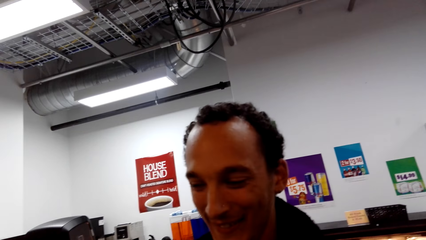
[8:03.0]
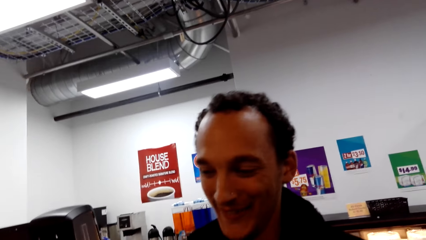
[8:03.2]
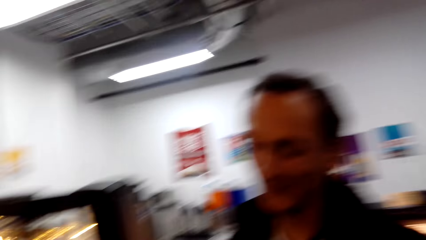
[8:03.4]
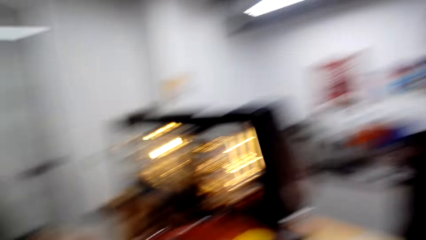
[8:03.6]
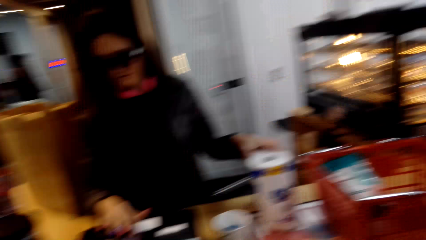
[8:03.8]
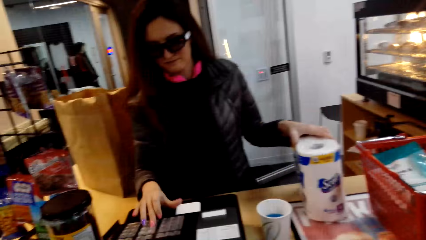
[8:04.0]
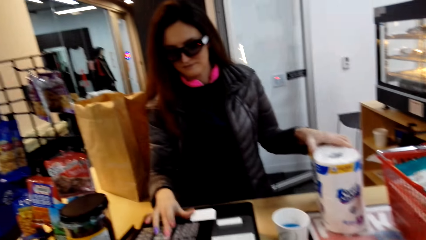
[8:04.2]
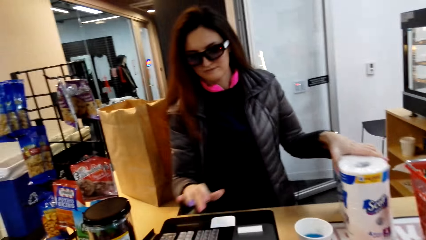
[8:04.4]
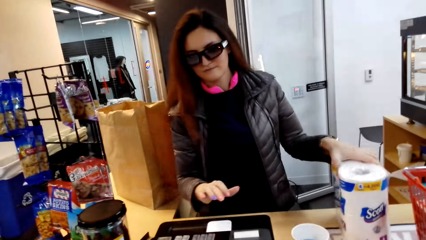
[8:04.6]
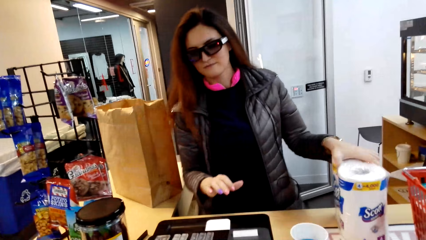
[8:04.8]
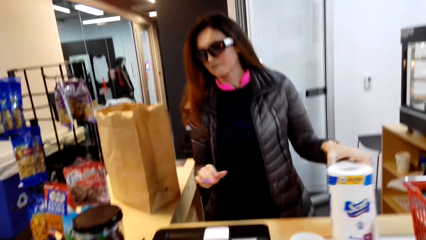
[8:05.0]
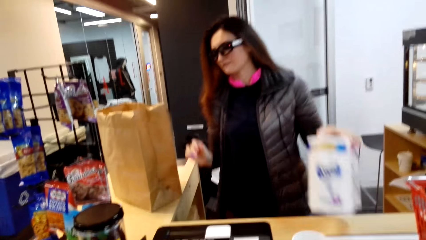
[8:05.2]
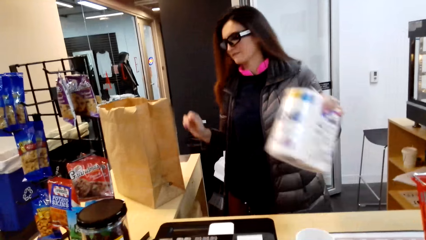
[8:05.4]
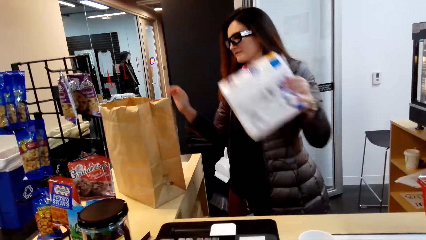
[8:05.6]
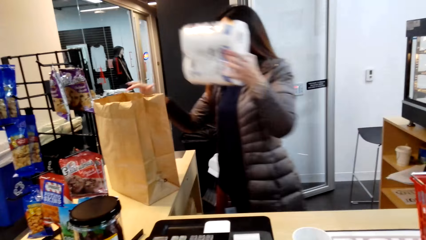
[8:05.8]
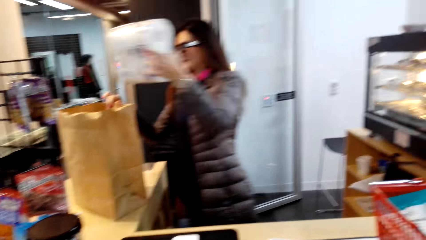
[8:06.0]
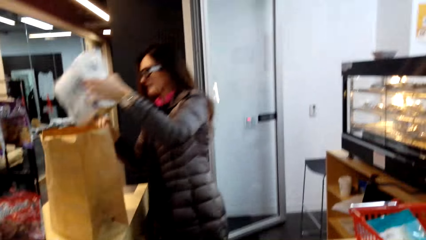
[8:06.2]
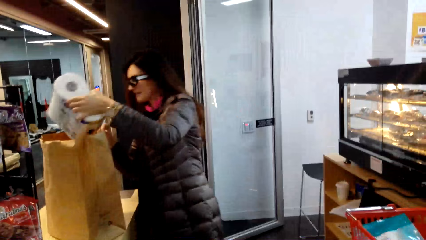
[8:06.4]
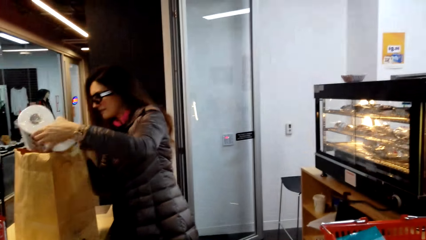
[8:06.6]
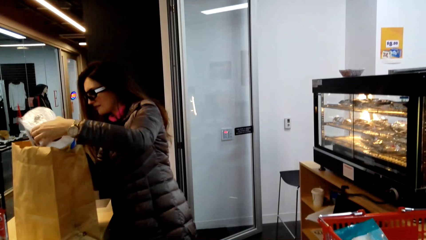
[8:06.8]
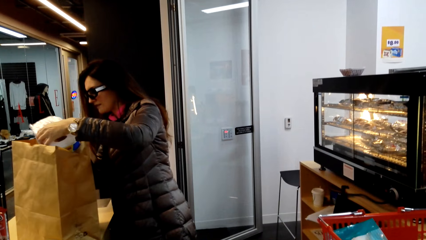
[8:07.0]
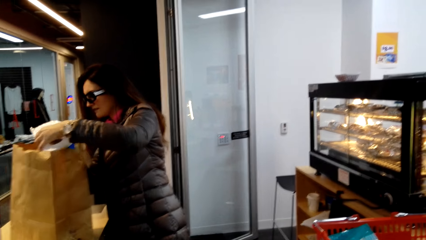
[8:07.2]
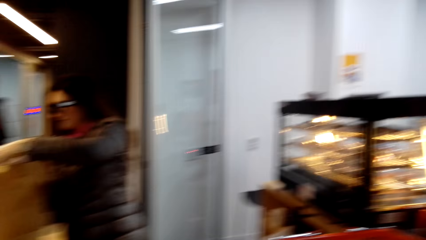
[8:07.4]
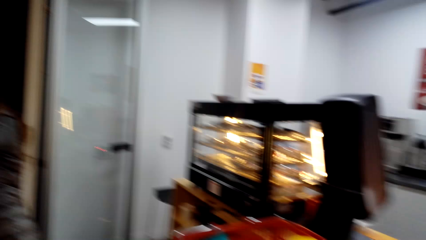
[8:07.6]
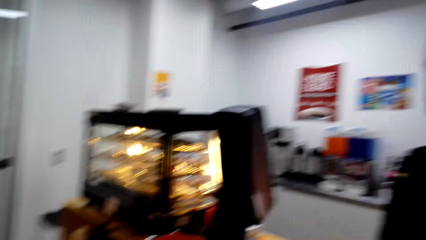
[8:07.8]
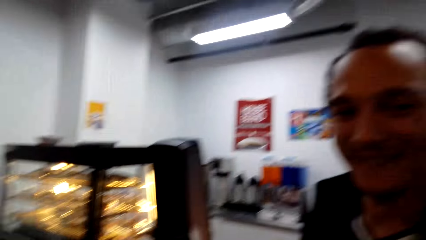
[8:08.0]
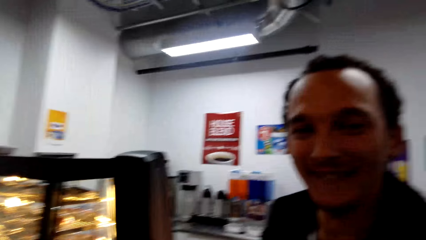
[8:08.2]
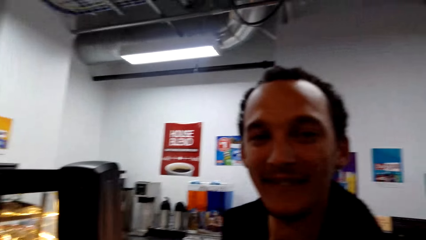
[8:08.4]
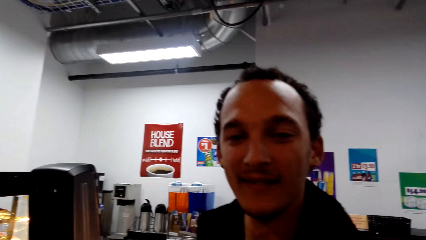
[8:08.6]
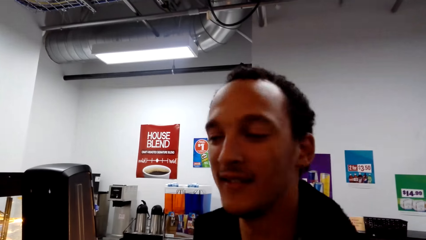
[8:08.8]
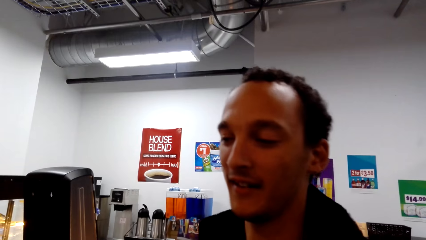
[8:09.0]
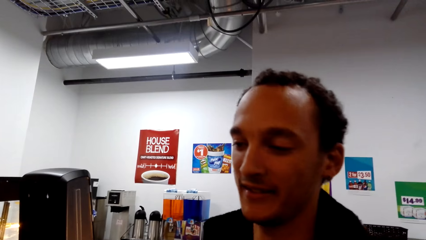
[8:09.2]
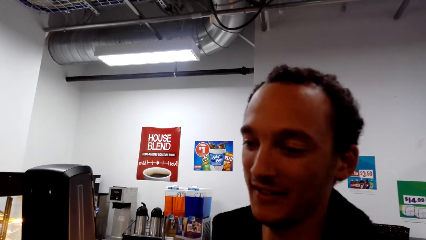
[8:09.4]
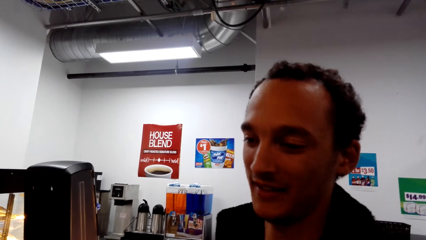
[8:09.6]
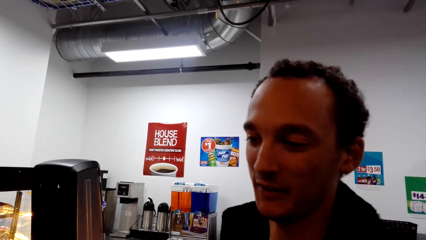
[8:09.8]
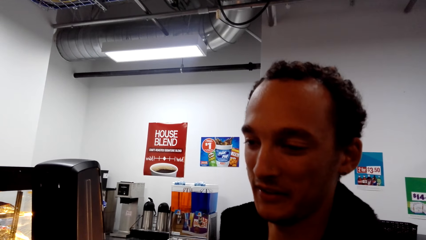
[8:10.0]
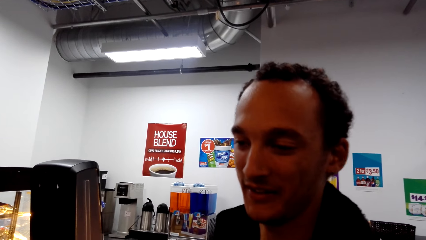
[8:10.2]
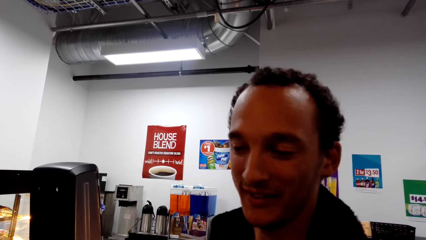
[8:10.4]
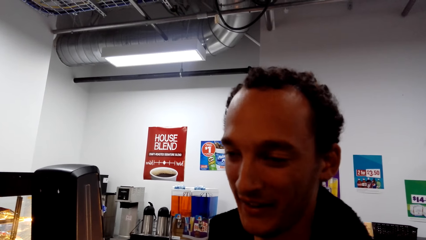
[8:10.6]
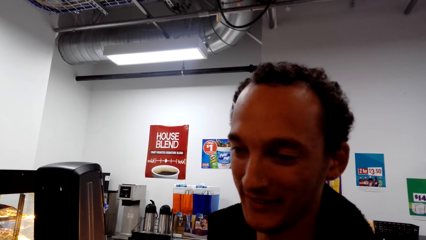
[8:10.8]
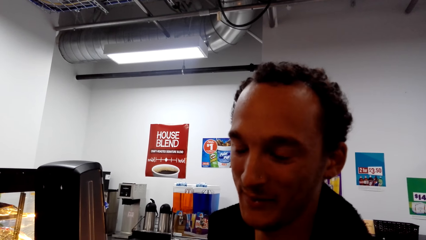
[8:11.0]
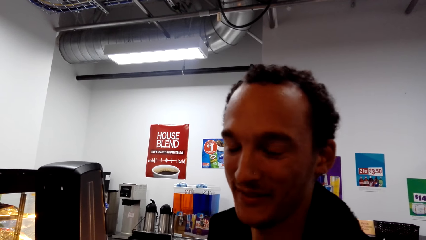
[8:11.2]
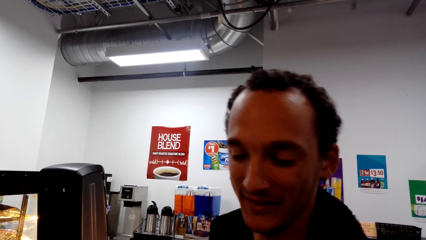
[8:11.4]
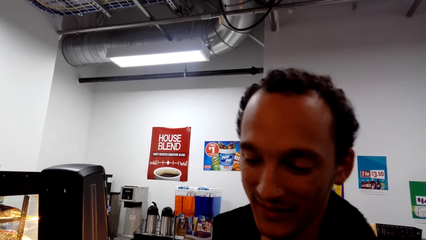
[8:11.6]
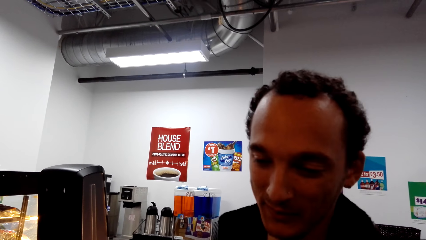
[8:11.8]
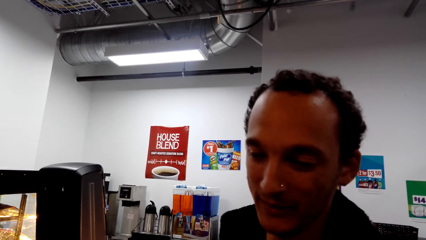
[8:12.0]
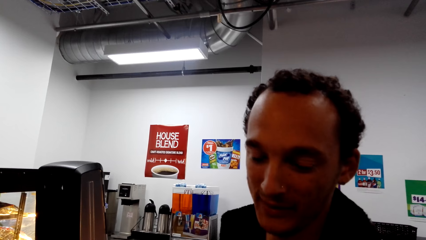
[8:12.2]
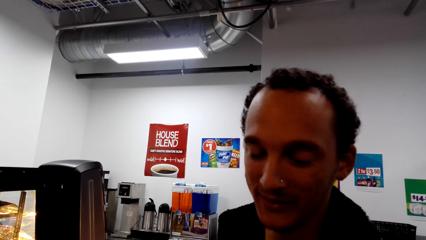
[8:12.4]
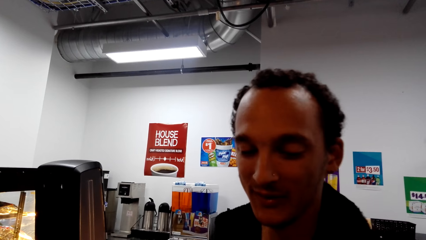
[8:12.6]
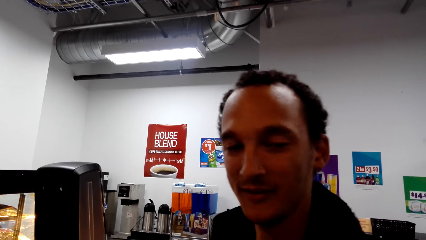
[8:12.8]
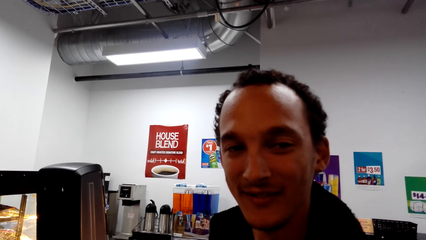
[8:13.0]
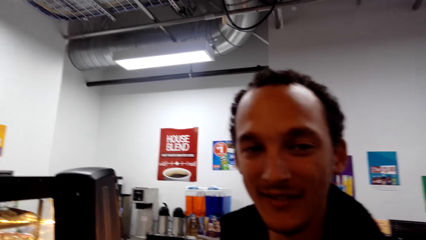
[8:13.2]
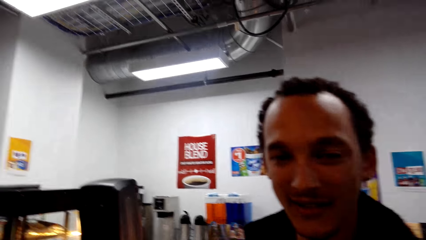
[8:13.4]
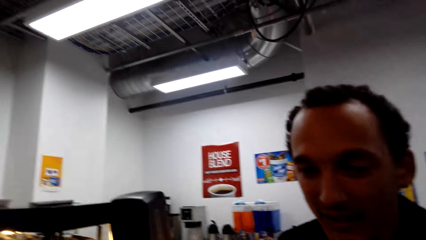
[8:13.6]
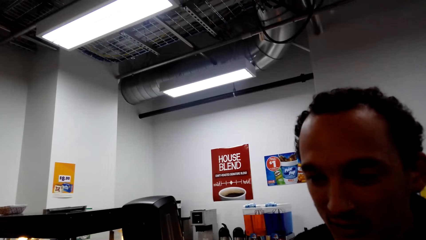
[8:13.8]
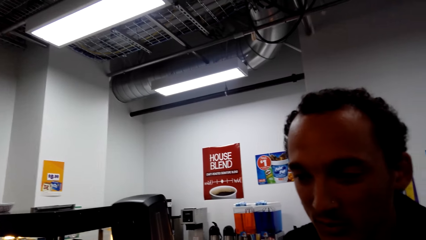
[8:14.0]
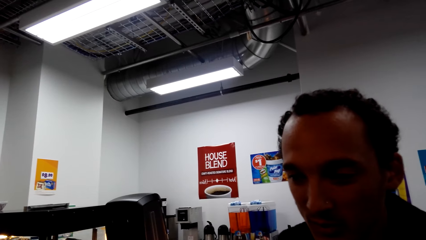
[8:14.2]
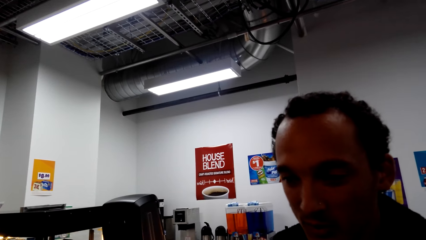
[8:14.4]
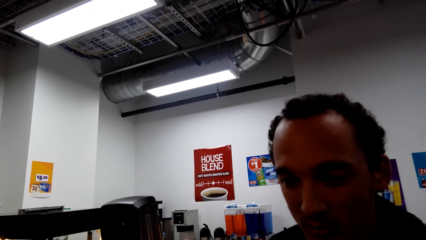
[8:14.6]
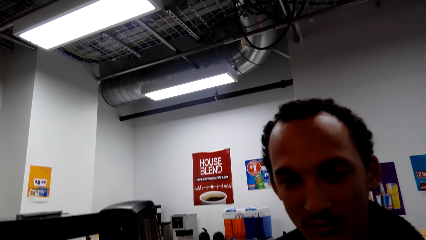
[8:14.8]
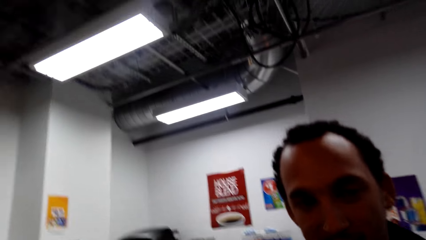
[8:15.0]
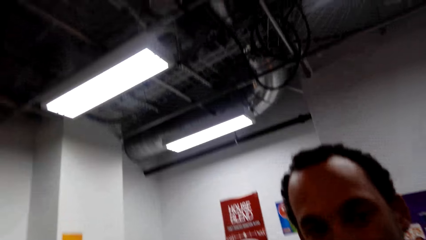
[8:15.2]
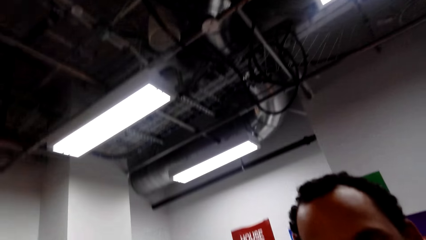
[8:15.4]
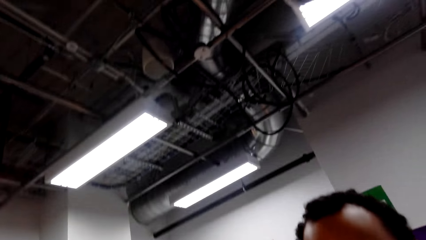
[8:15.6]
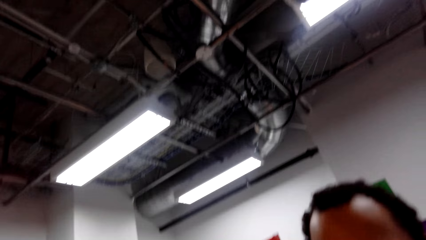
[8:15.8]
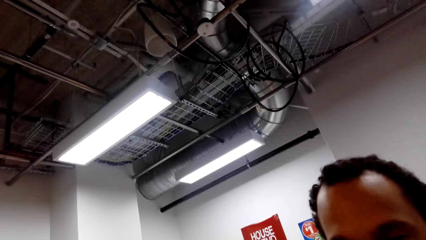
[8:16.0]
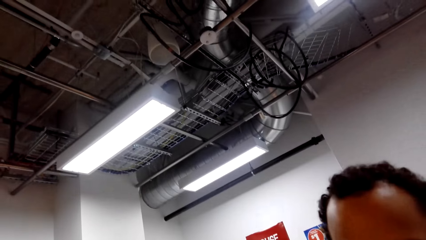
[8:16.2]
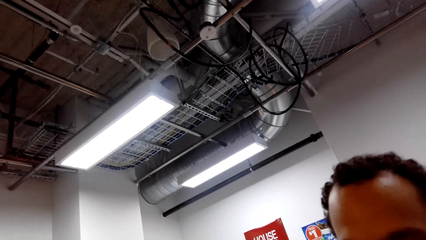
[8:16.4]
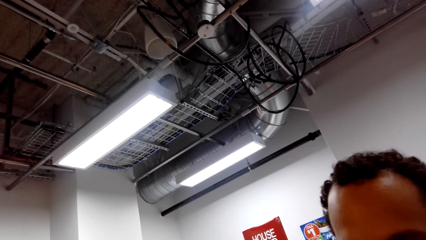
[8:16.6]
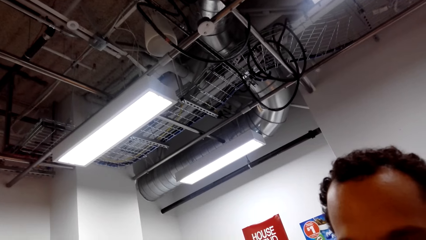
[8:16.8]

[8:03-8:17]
The camera wearer puts the napkin in the shopping bag. A lady puts the tissue in the shopping bag. The camera wearer talks to a man. The man talks to the camera wearer. The camera wearer talks to the man.

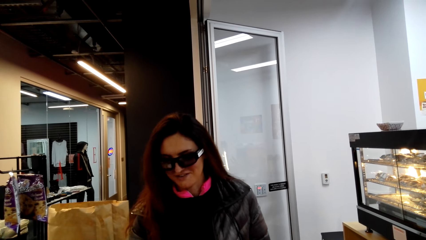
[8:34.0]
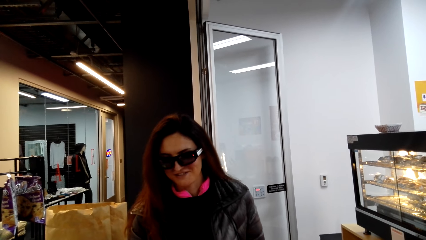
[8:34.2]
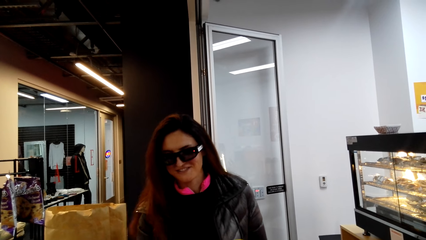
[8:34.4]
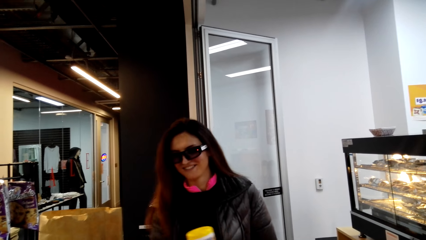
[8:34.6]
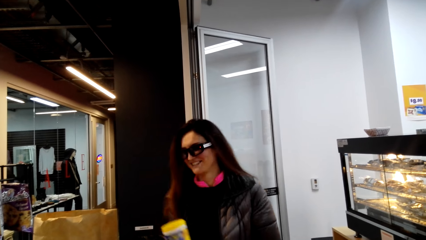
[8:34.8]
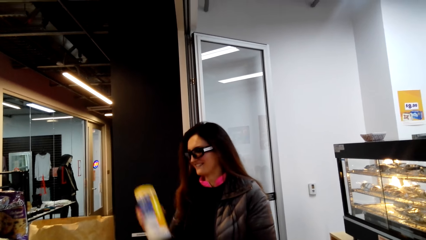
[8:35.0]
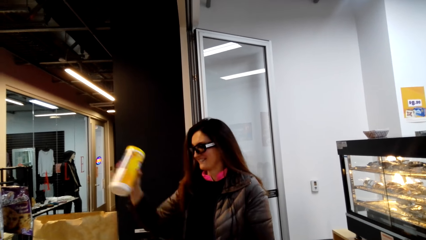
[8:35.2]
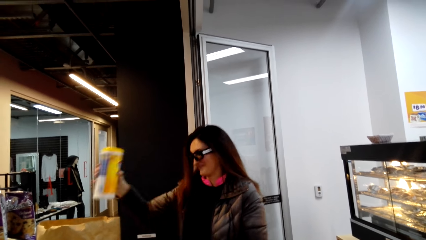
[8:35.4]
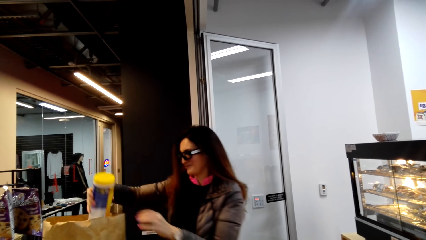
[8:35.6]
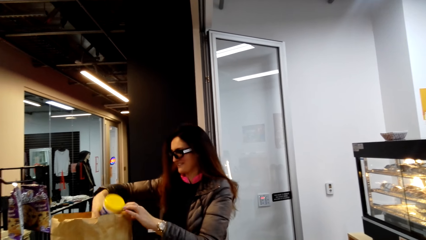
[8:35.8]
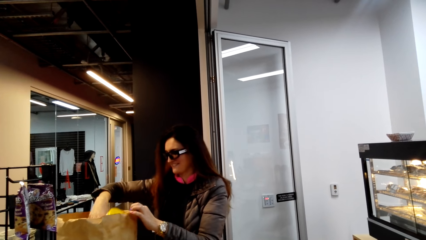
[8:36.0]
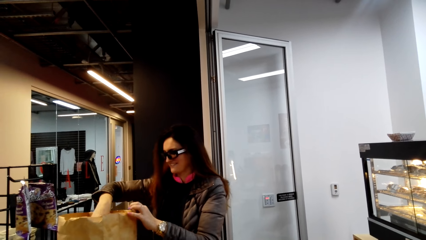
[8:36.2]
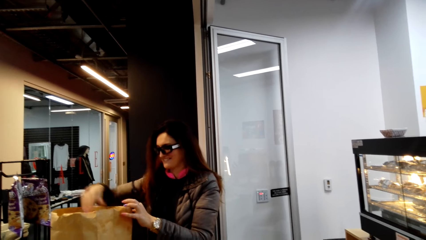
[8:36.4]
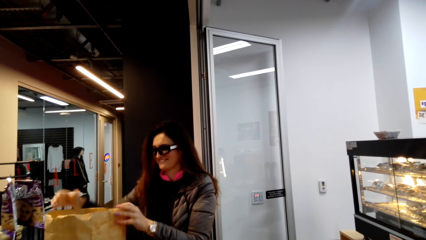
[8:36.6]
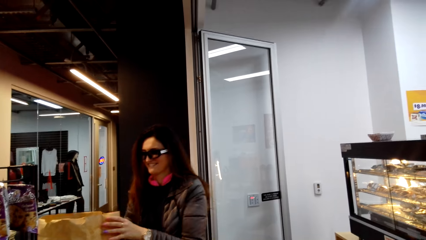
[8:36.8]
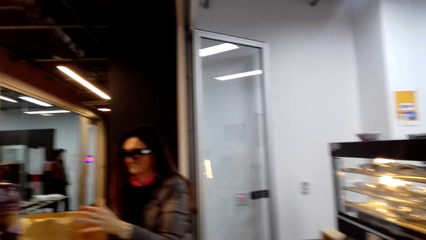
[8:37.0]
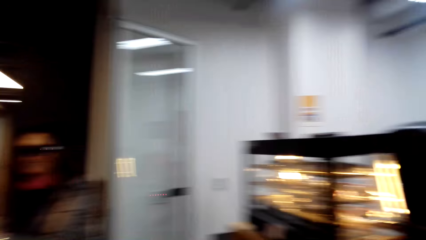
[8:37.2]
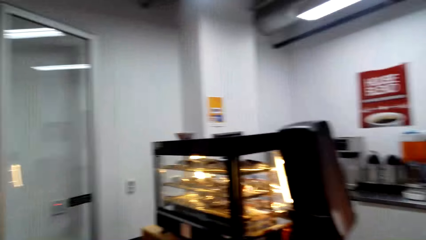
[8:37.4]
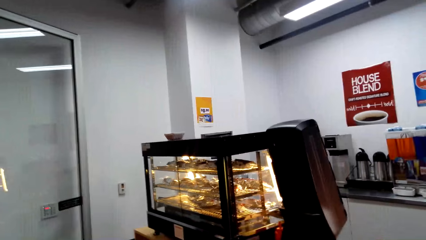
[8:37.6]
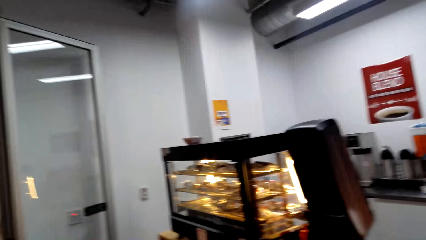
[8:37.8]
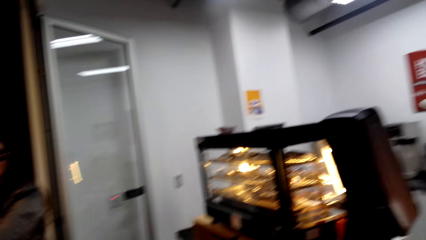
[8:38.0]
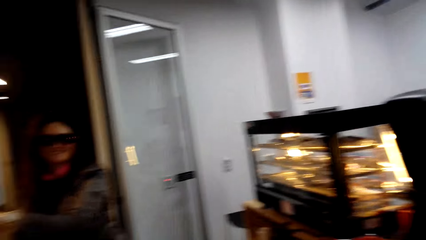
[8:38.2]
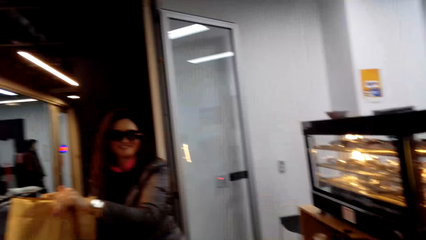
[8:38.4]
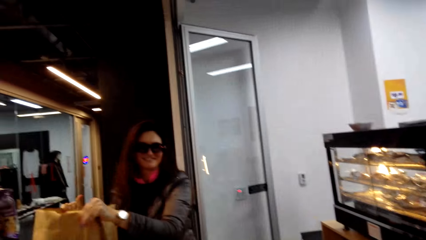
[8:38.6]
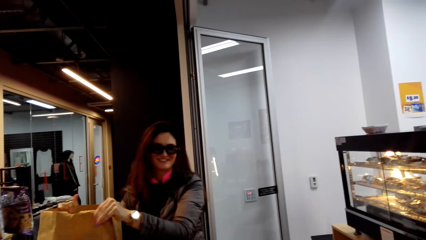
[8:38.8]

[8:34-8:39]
A person dialogues with the camera wearer, keys in the price in the teller machine, and puts the item in the shopping bag. The camera wearer talks to the person.
